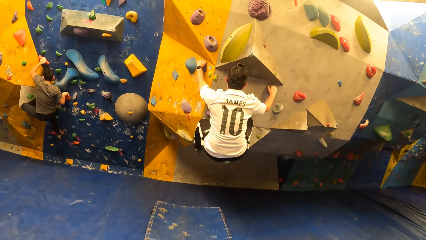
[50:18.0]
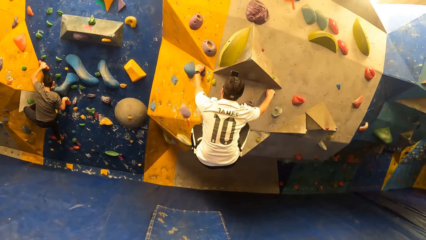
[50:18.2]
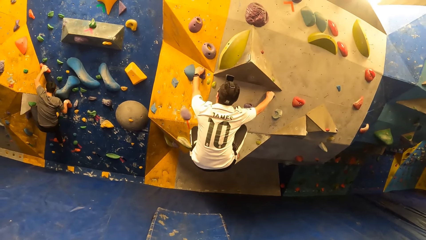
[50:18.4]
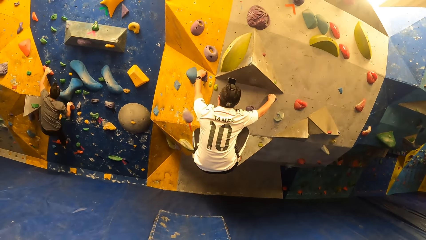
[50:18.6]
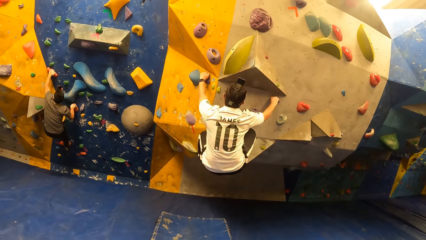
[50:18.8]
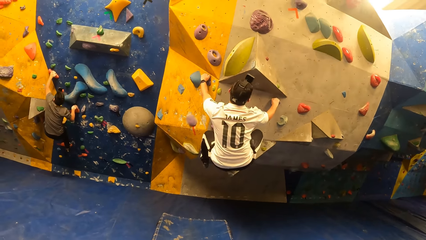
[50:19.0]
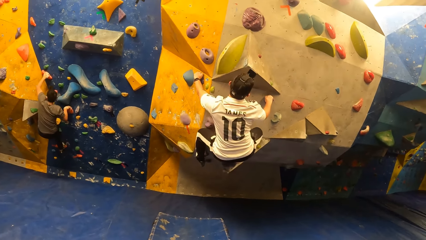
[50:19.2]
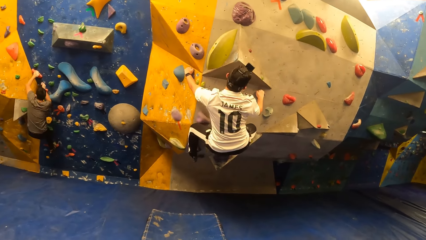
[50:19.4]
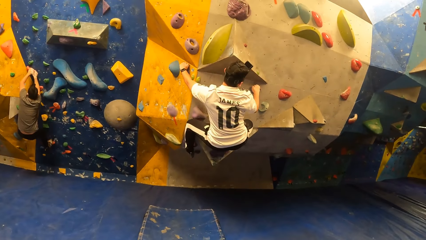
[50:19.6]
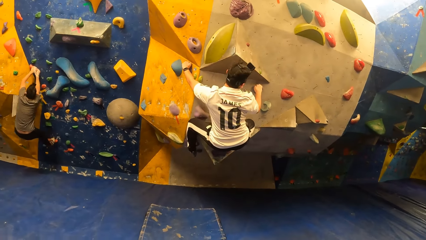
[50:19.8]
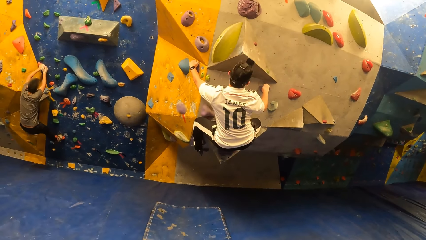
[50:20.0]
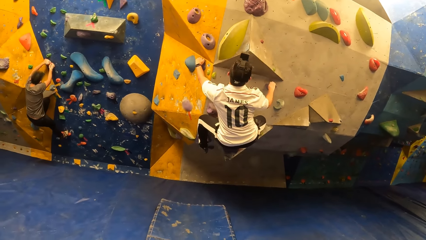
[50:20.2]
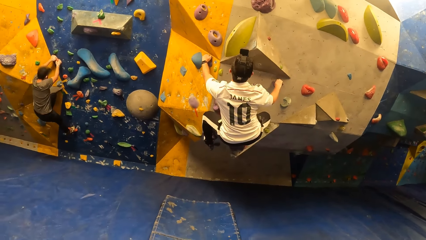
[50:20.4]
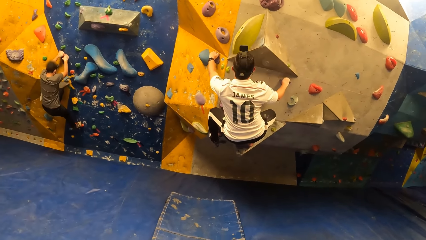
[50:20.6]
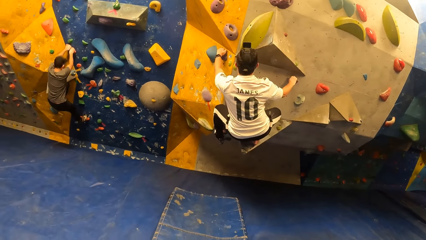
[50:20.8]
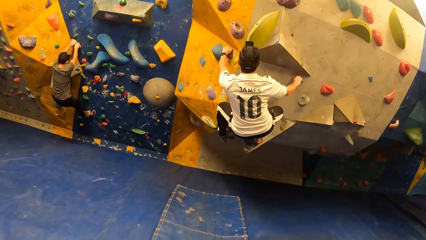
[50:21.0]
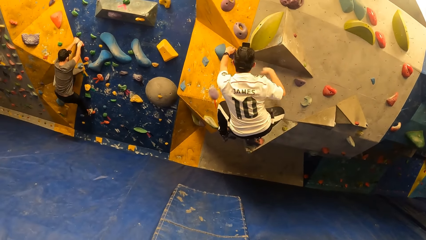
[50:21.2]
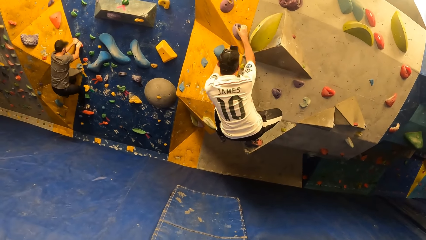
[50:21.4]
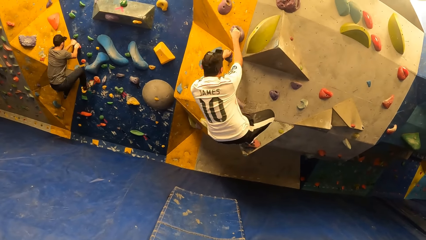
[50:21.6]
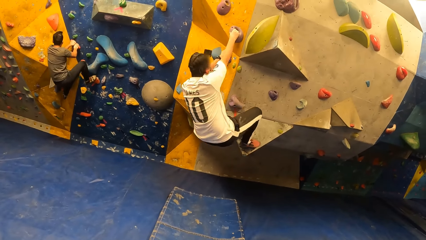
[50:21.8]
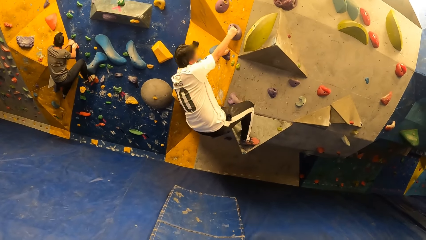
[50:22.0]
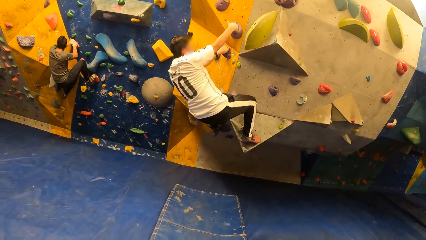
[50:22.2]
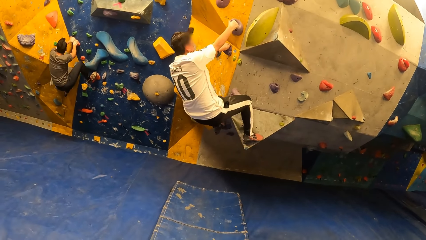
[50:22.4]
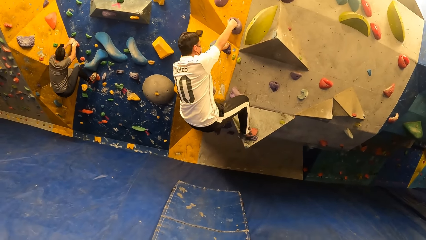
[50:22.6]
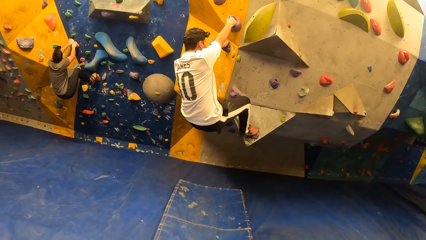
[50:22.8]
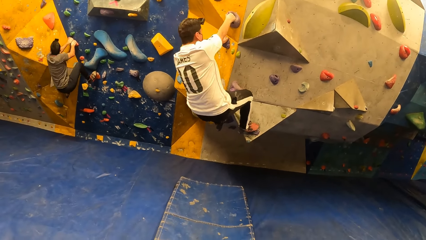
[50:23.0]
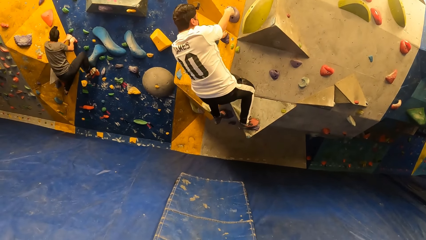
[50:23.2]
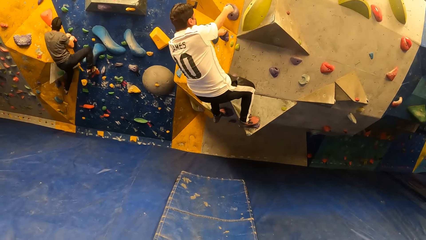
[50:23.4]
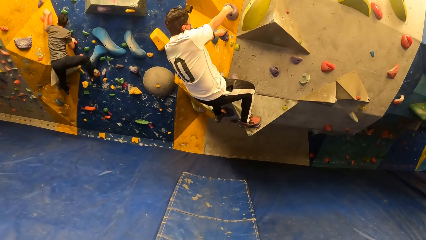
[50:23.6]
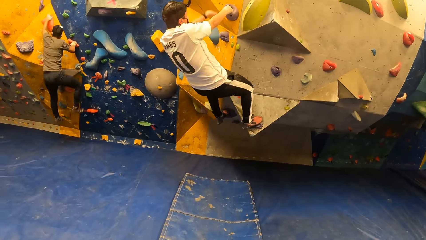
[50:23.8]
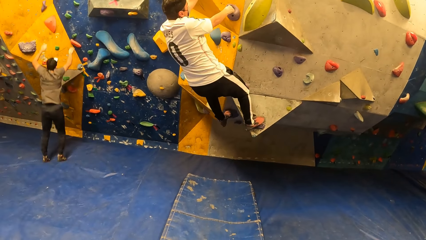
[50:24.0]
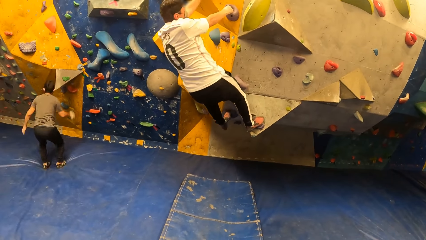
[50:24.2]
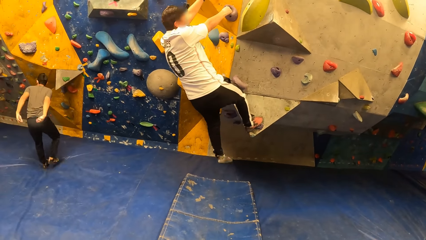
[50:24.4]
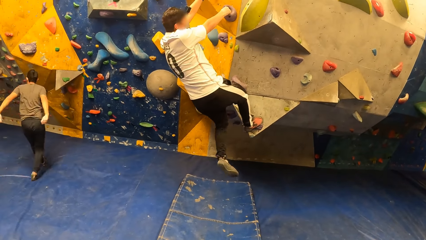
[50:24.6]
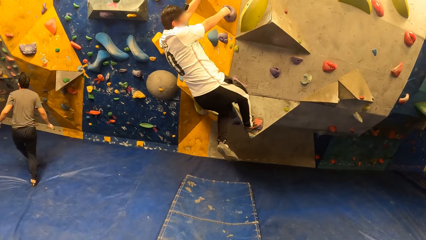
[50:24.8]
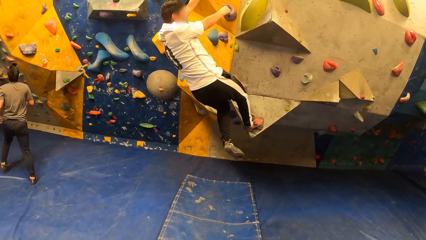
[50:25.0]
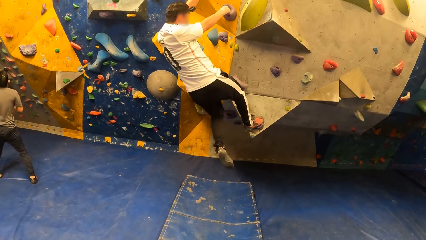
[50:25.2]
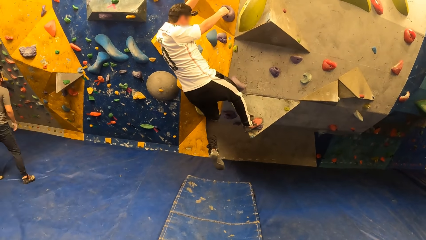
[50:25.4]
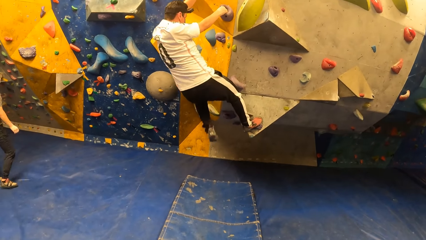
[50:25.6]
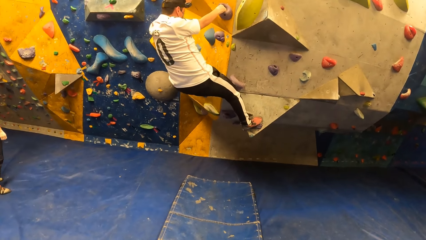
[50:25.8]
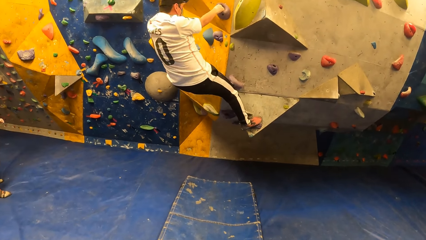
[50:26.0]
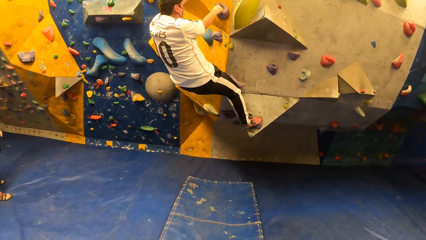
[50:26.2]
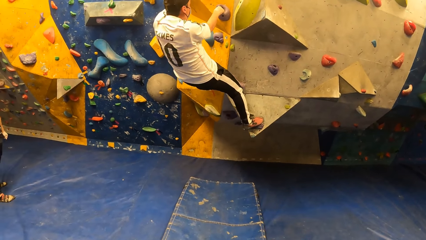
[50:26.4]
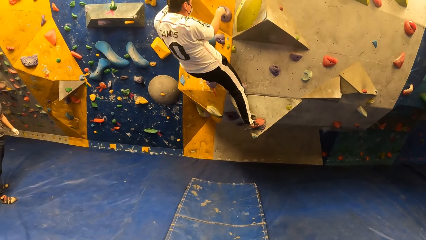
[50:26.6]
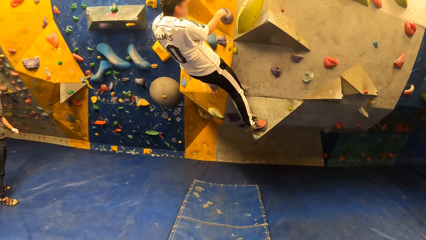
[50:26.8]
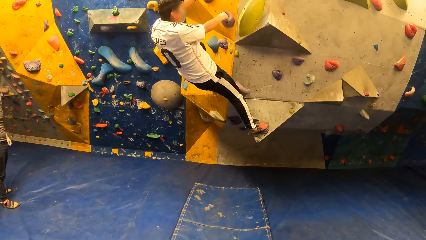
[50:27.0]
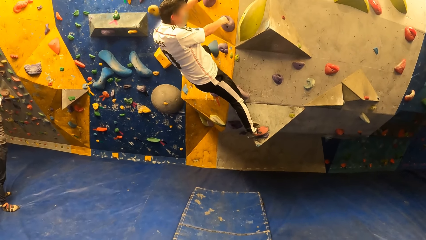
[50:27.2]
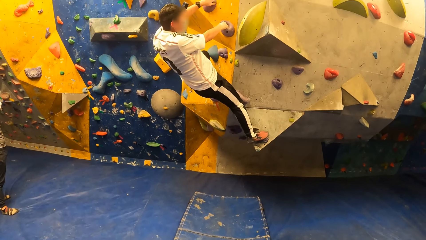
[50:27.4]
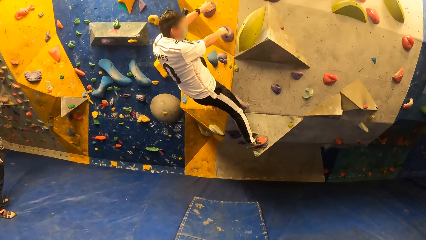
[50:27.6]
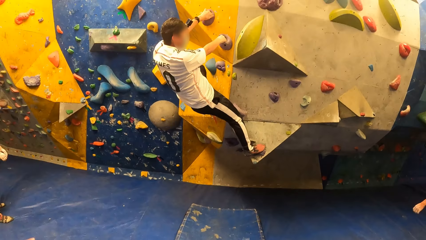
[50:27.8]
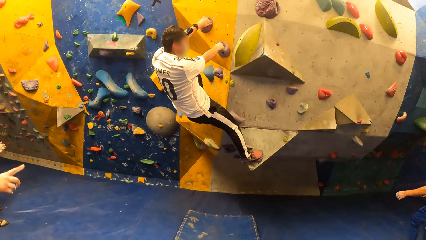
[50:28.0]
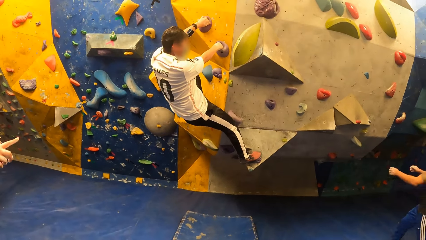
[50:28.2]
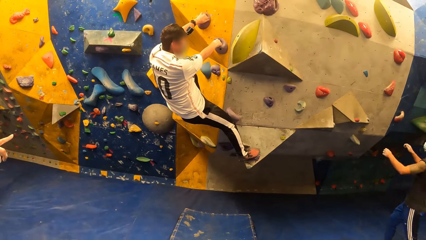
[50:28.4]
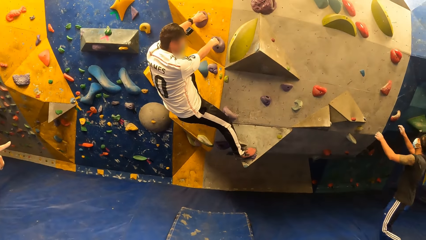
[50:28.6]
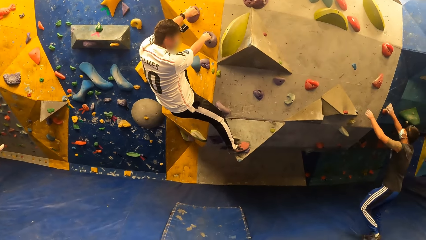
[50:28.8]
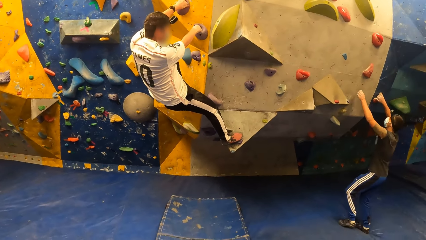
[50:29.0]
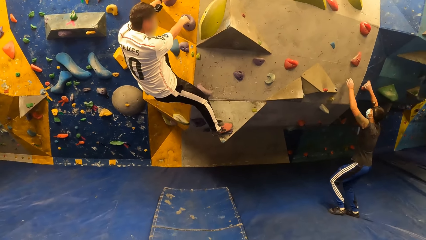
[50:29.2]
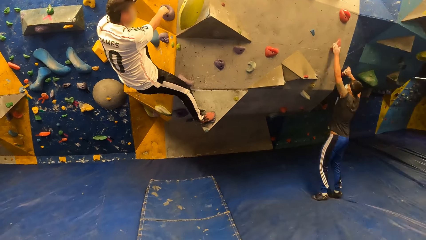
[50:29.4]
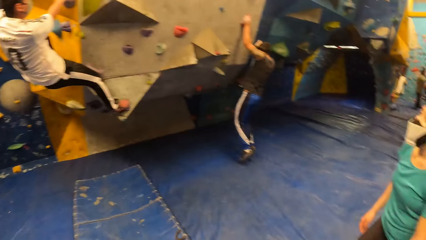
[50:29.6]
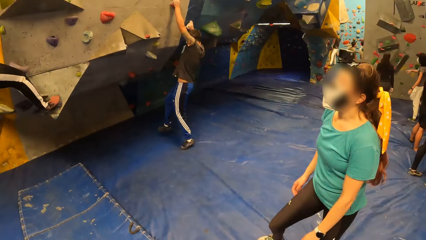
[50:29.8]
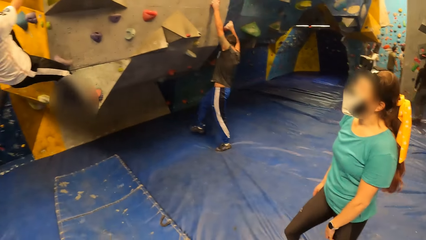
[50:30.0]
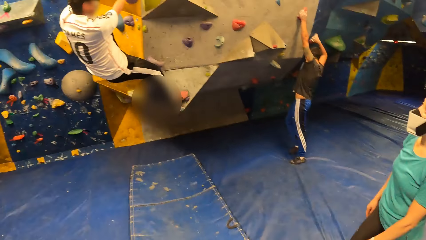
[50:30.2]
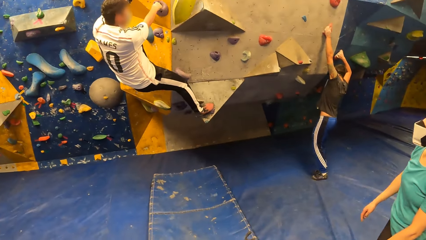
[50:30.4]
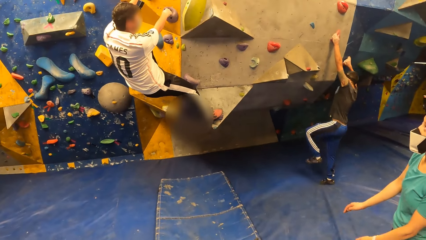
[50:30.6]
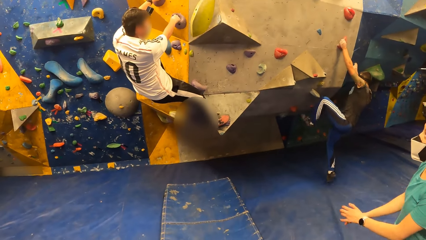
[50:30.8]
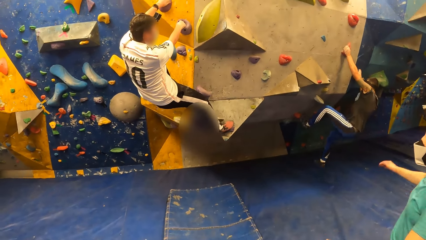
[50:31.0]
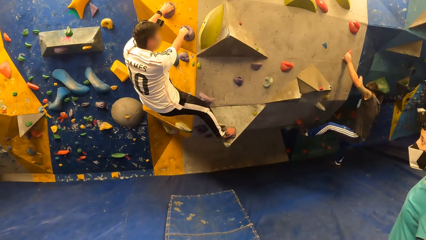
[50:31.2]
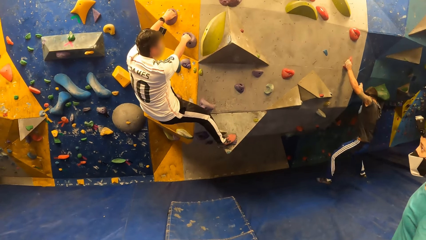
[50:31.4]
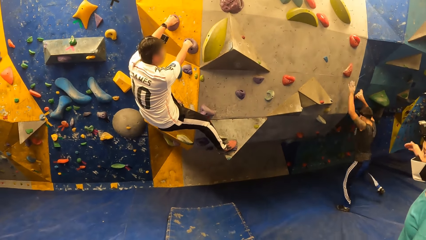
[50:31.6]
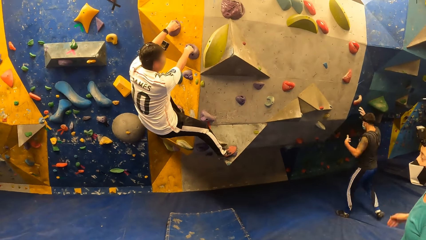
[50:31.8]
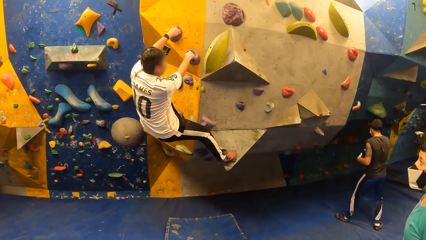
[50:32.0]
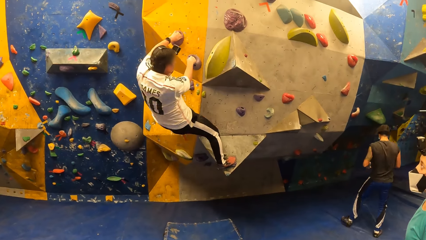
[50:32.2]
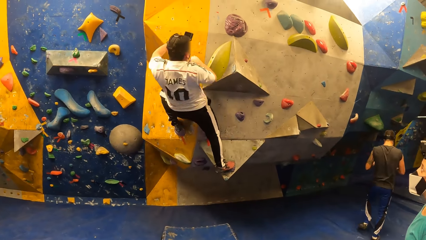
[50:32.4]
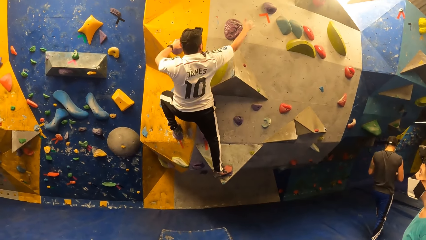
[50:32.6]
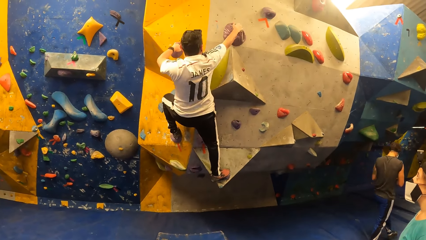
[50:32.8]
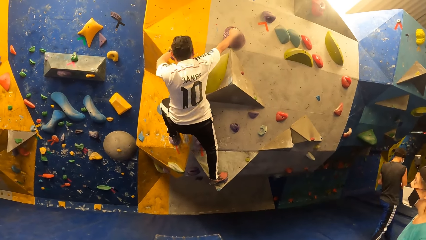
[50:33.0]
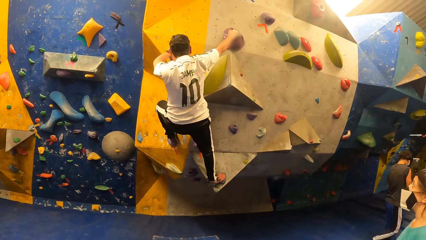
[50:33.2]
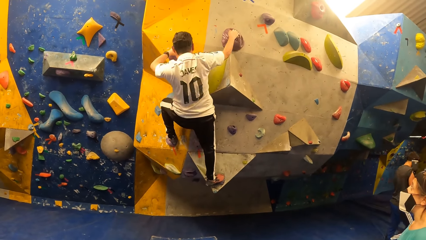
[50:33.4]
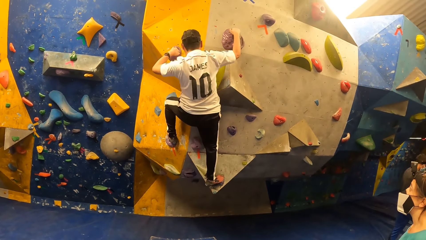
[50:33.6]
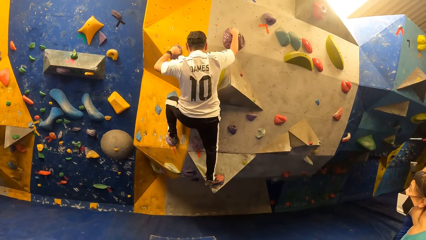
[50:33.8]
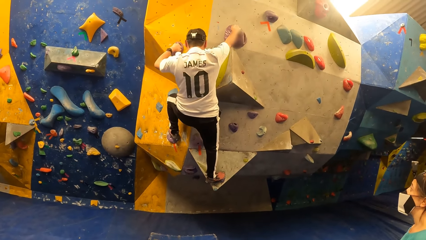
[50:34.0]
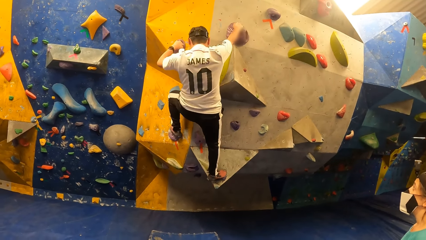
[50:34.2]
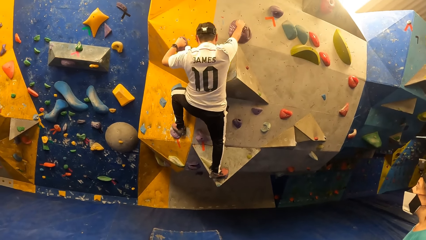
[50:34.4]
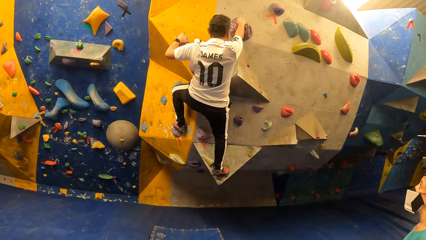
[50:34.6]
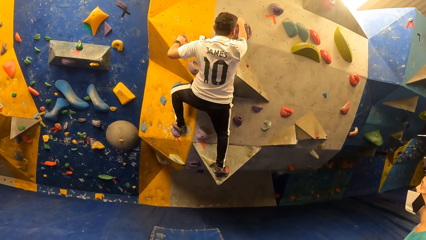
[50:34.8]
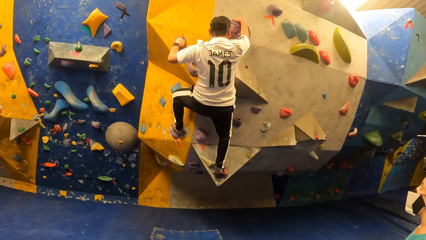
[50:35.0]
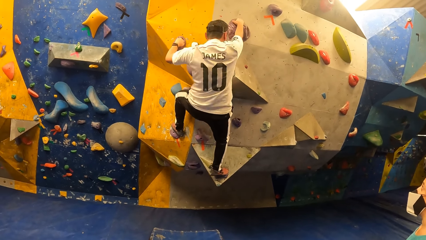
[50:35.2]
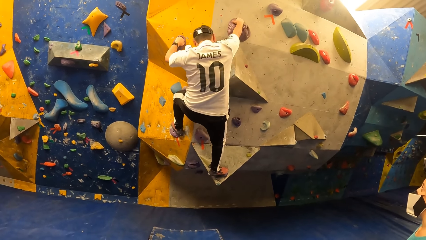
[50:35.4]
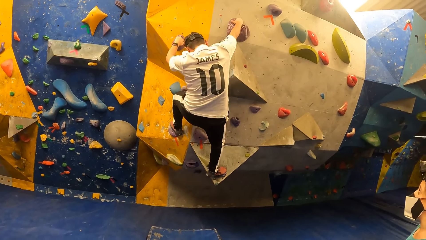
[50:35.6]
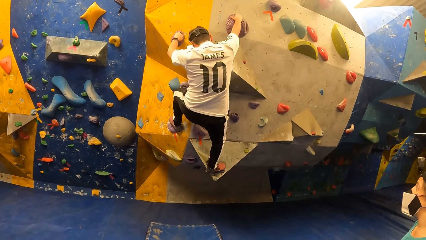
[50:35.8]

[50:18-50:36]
The camera wearer looks around a room. A man climbs on a wall. He climbs on the wall again. Another man jumps down from the wall. The other man looks around the room. The camera wearer points at the wall. A third man climbs on the wall. A lady interacts with the first man. The third man walks around the room.
